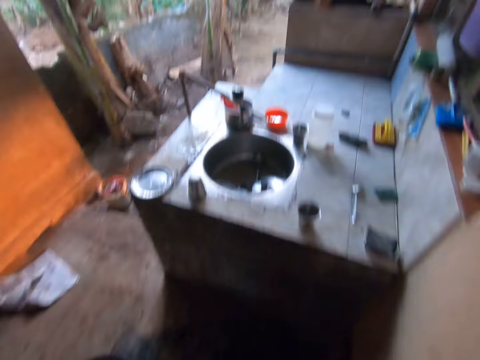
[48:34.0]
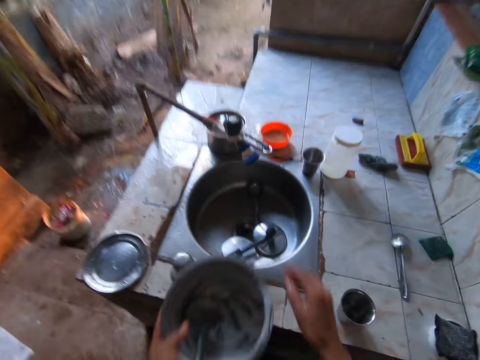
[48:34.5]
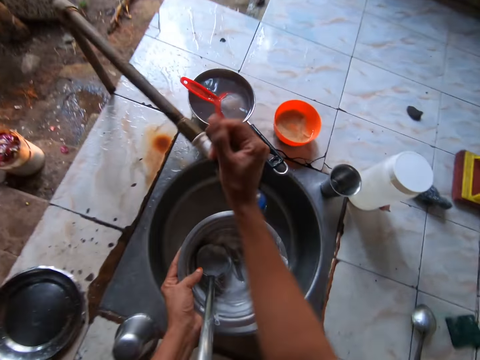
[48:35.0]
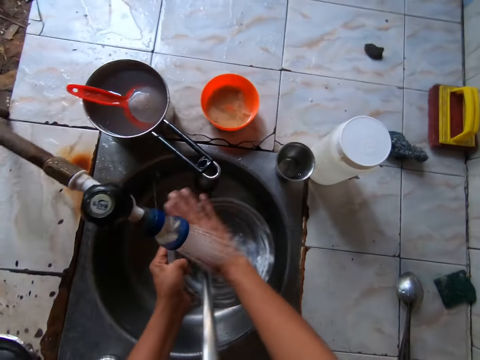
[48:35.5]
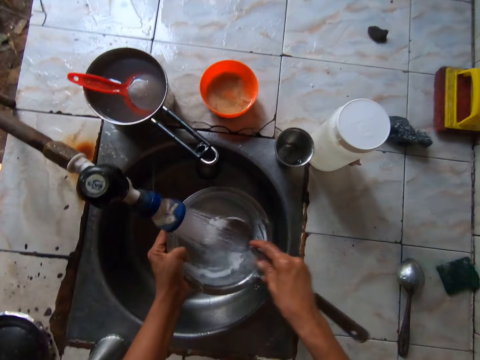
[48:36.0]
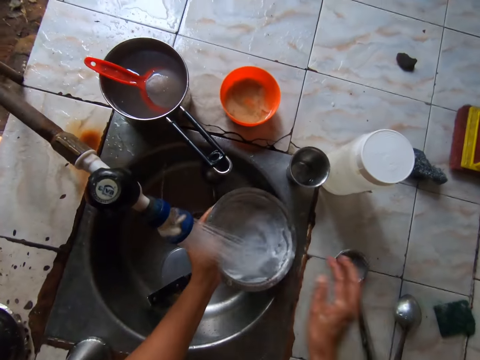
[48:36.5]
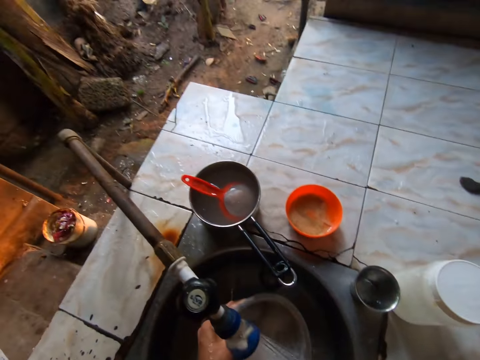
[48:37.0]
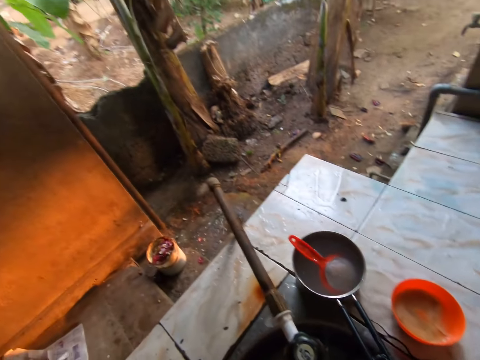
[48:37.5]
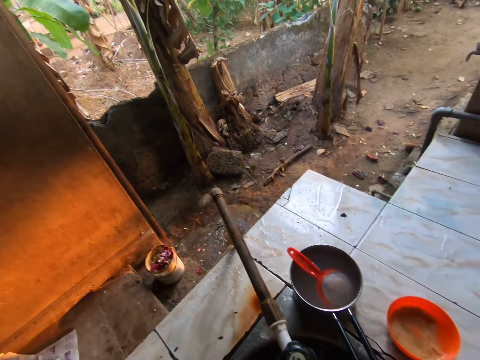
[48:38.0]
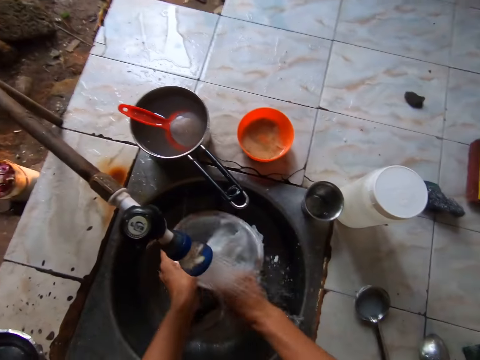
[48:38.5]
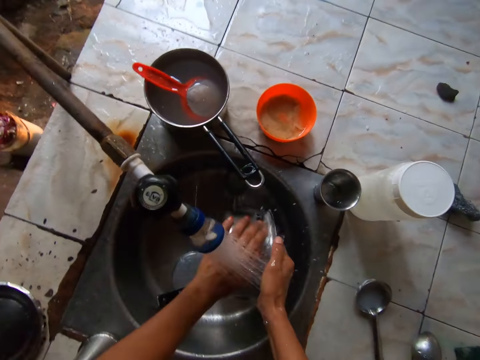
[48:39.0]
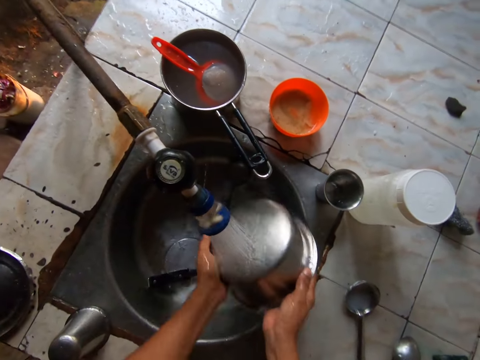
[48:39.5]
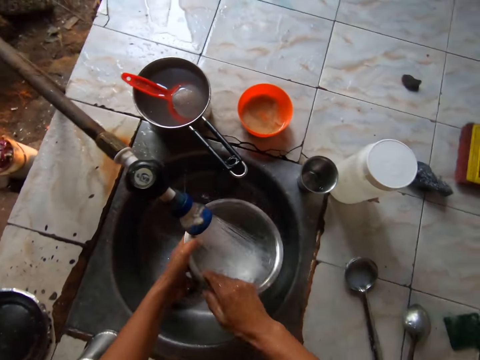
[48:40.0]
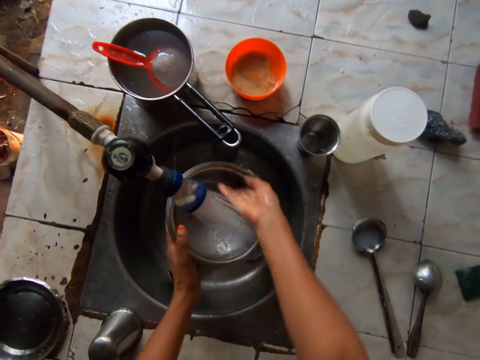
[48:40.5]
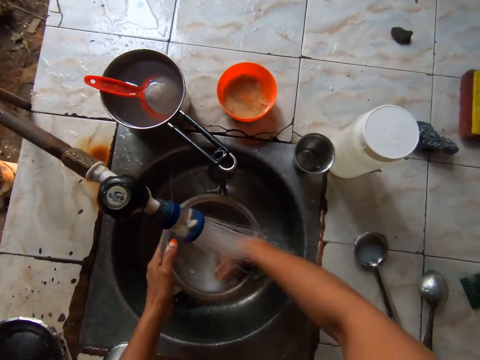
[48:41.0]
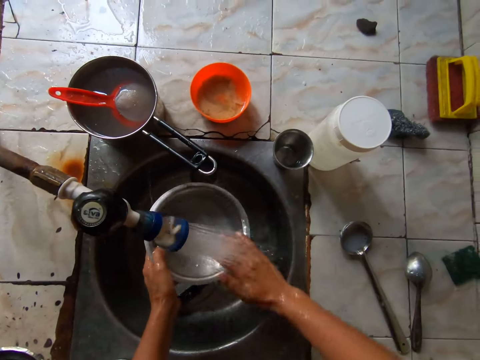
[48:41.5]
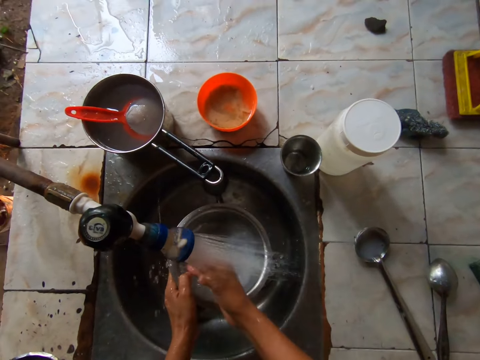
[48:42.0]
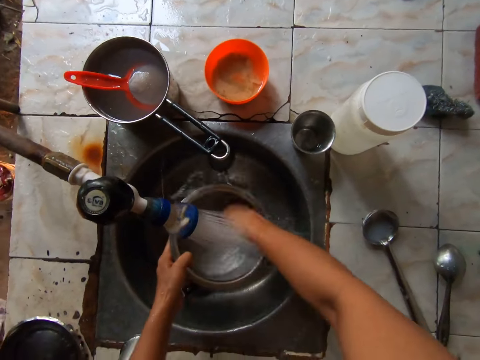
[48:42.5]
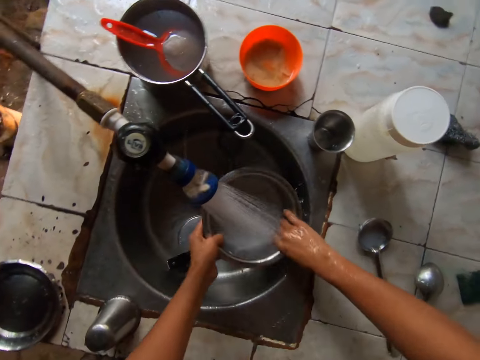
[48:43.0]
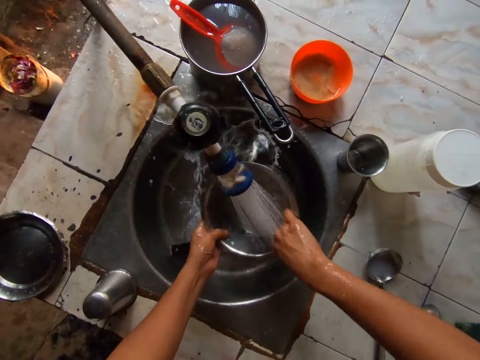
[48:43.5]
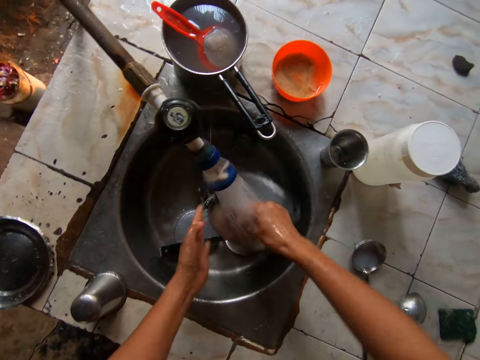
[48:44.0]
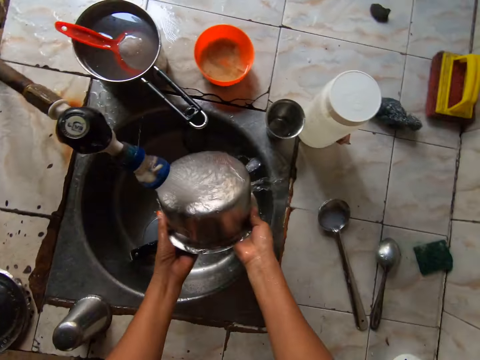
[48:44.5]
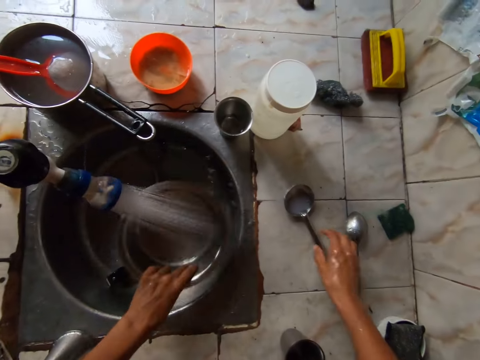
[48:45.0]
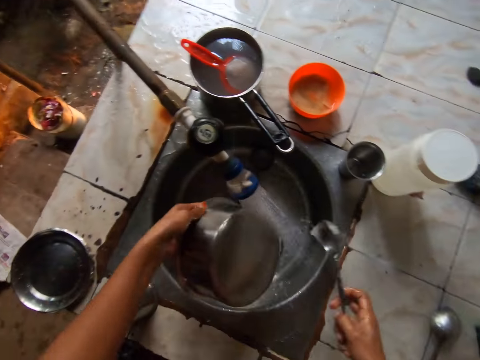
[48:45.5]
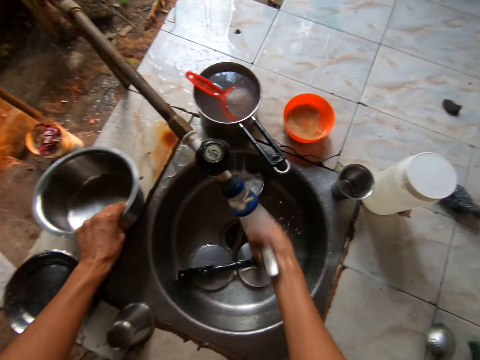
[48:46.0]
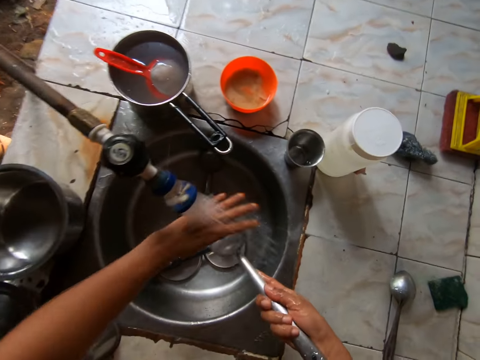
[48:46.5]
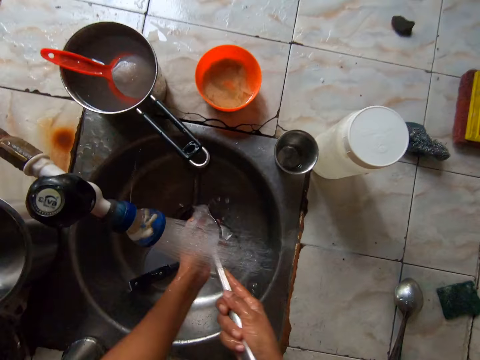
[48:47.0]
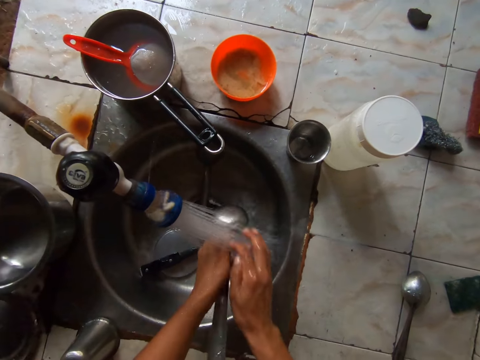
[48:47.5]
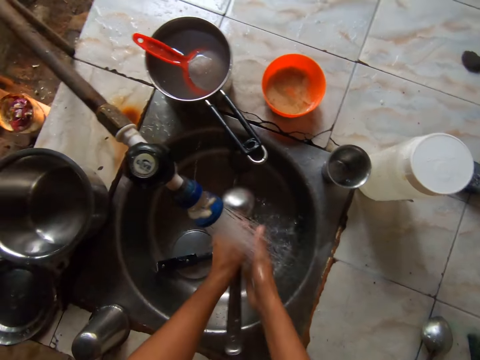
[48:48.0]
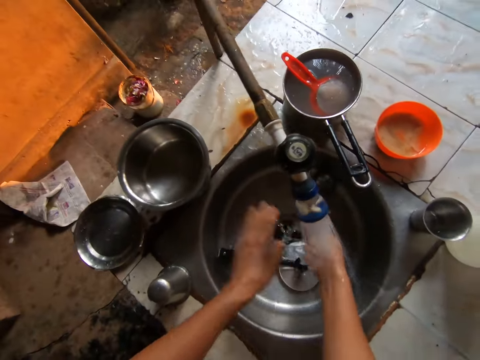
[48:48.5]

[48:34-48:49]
The camera wearer puts the scooping spoon in the cooking pot or bowl. She opens the tap in the sink with her right hand. She washes the bowl under the tap with her hands. She picks up the scooping spoon from the cooking pot. She moves the spoon inside the bowl with her right hand to the sink slab. She washes the bowl under the tap with her right hand. She picks up the spoon on the slab with her right hand. She rinses the spoon under the tap with her right hand. She drops the bowl in her left hand on the sink slab. She washes the spoon in her right hand under the tap with her left hand.

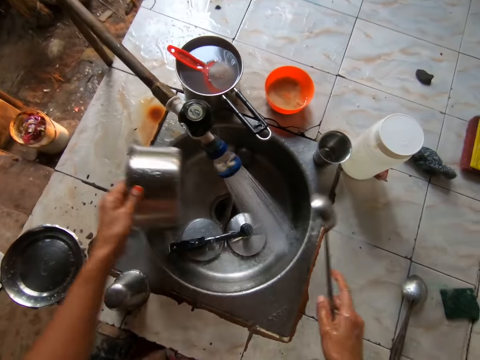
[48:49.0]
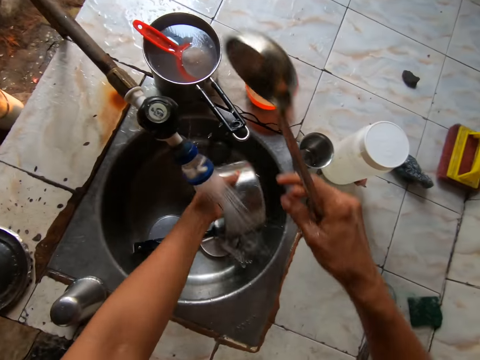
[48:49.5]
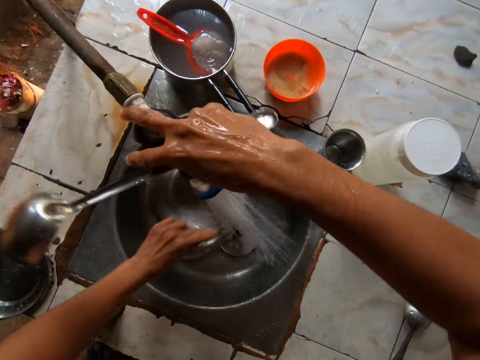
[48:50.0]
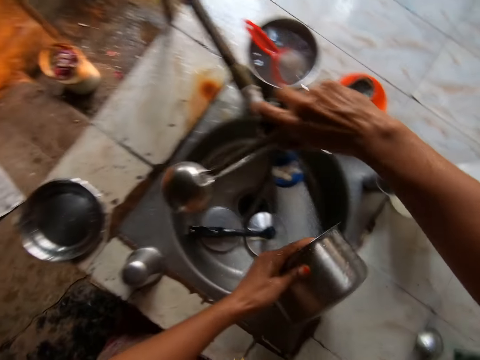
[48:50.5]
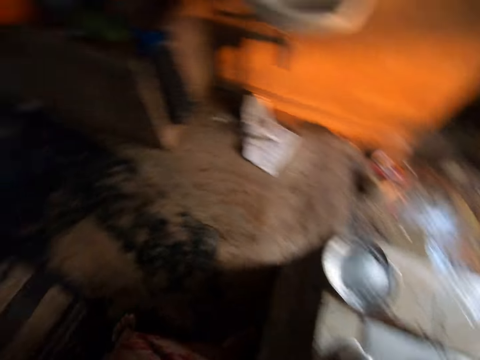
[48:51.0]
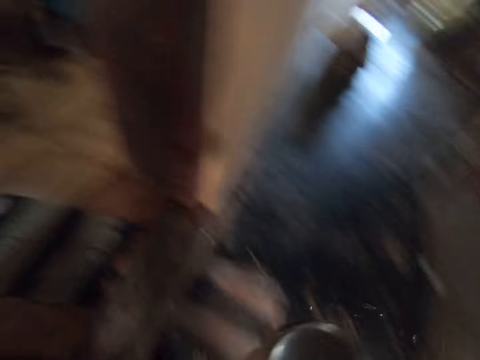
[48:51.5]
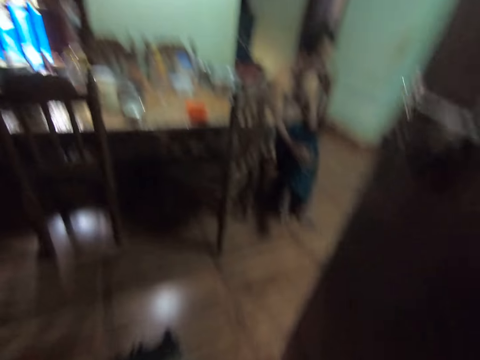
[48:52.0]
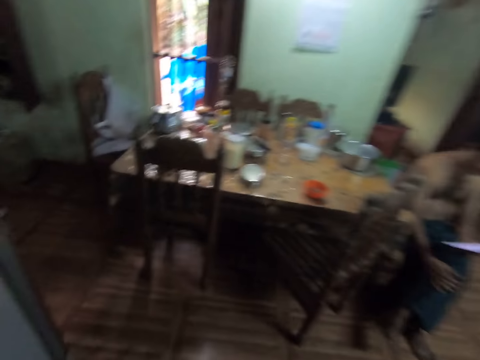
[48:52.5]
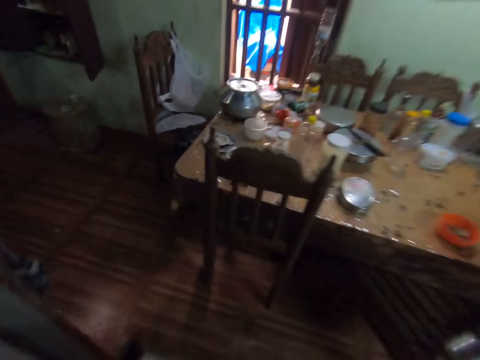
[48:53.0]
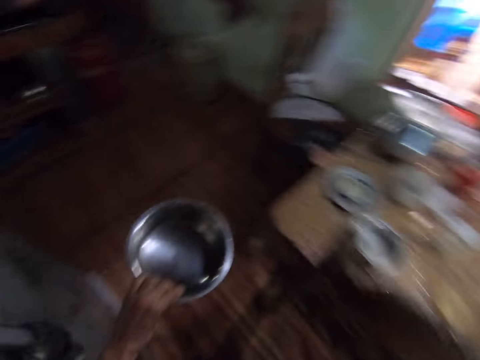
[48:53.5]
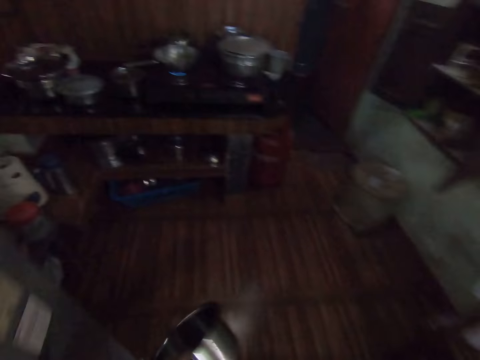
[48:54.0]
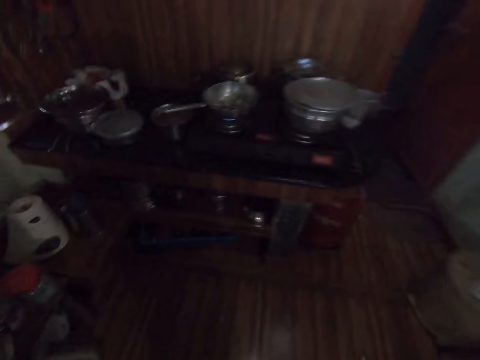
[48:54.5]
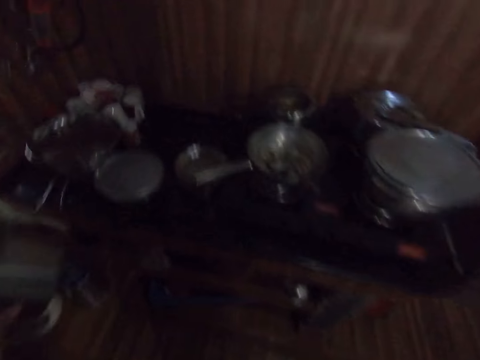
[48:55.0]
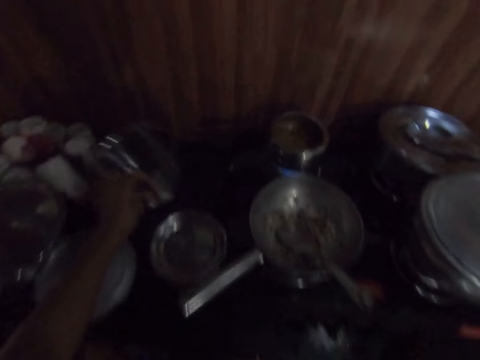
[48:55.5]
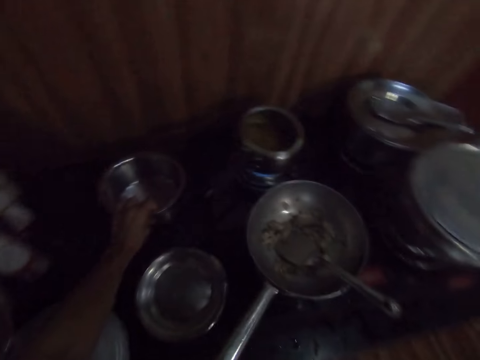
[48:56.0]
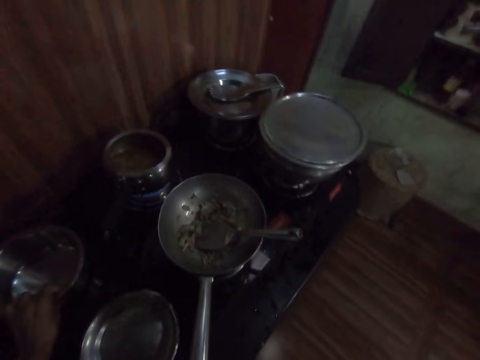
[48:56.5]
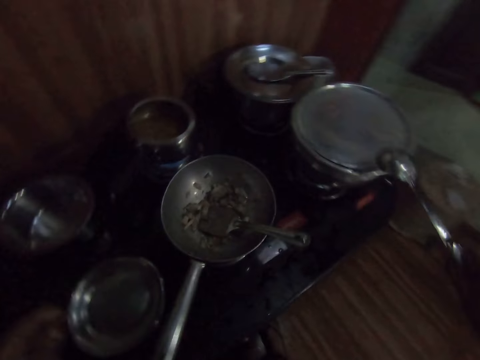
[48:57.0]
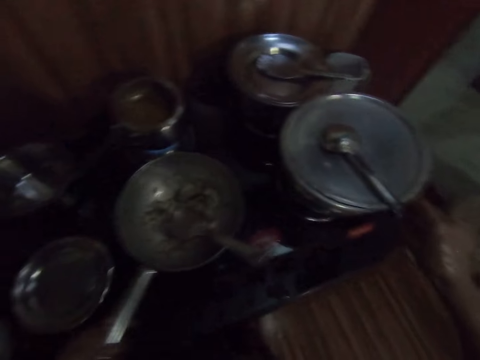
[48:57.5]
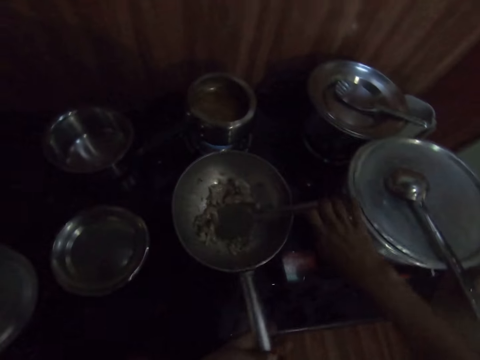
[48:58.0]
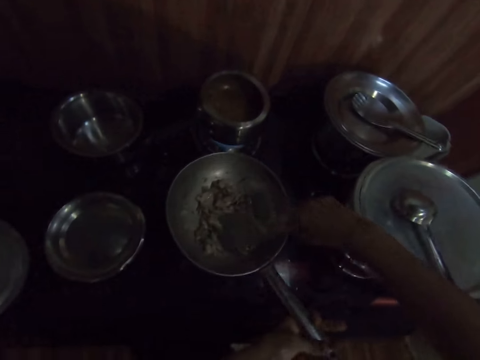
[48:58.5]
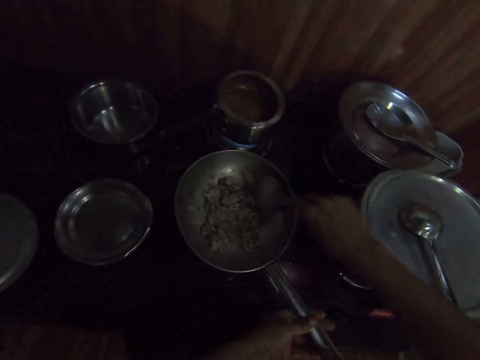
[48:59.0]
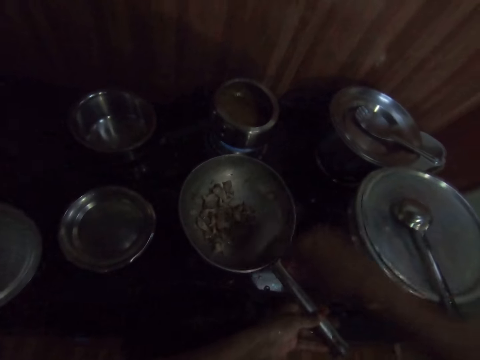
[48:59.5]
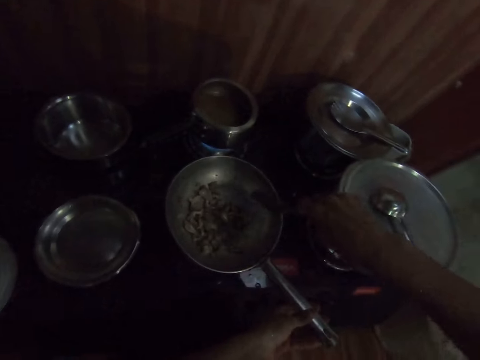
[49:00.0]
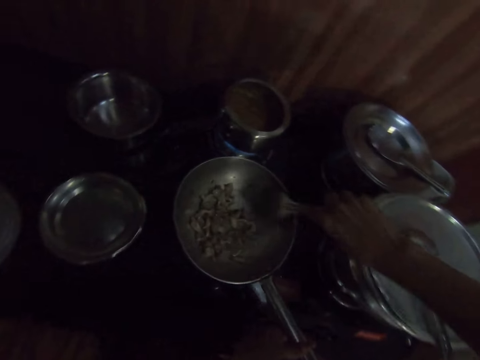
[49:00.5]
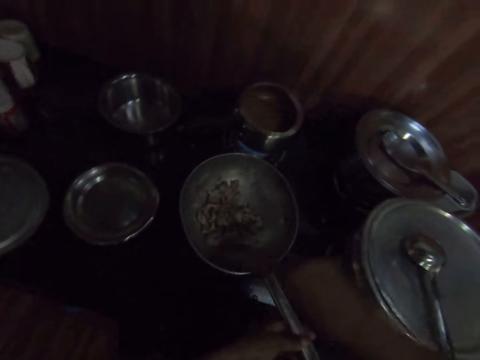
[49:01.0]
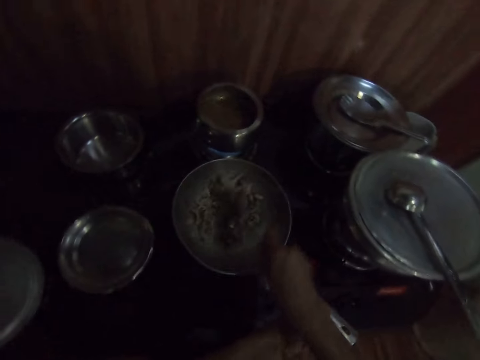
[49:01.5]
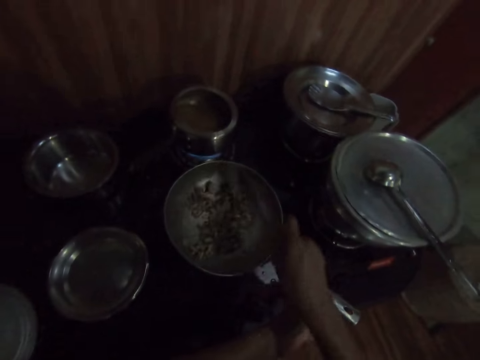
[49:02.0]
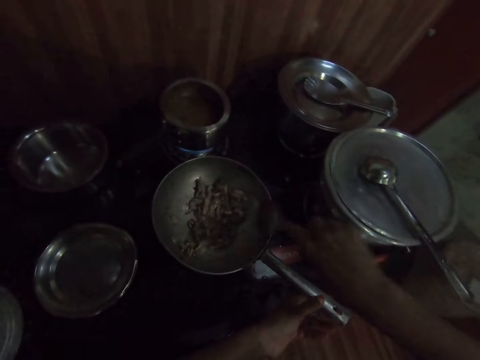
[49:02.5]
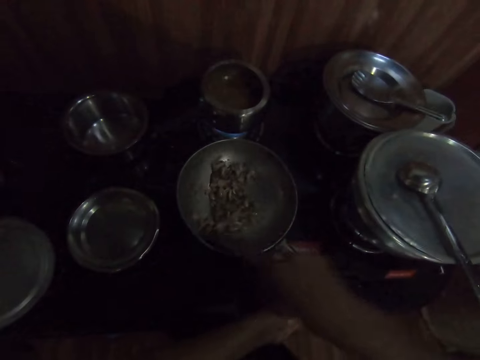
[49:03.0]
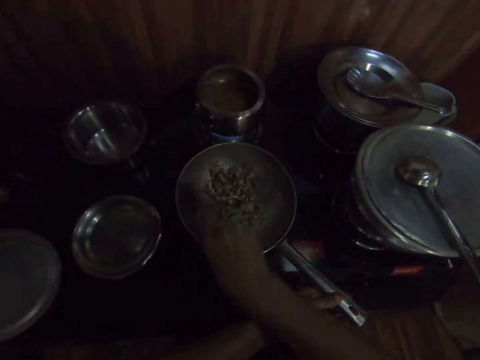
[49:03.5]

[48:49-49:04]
The camera wearer picks up the bowl on the sink slab with her left hand. She rinses the bowl in her left hand under the tap. She closes the tap with her right hand. She walks into the building. She drops the bowl on the slab with her left hand. She drops the spoon in her right hand on a cover on the cooker. She holds the frying pan handle with her left hand. She stirs the food inside the frying pan on the cooker with the spoon in her right hand and her left hand on the frying pan handle.
